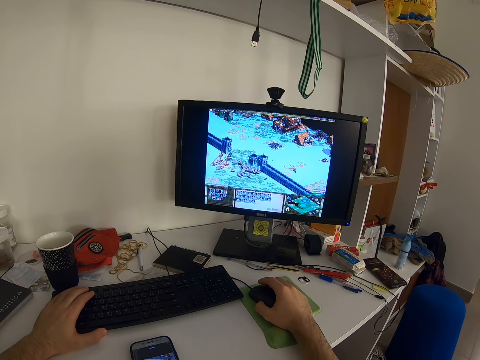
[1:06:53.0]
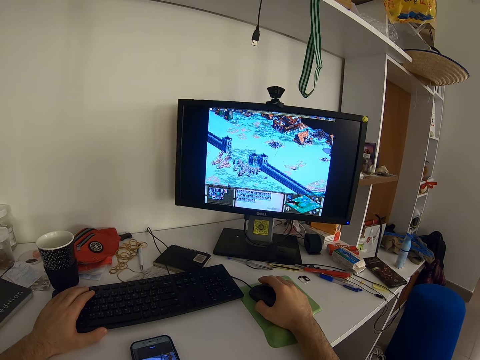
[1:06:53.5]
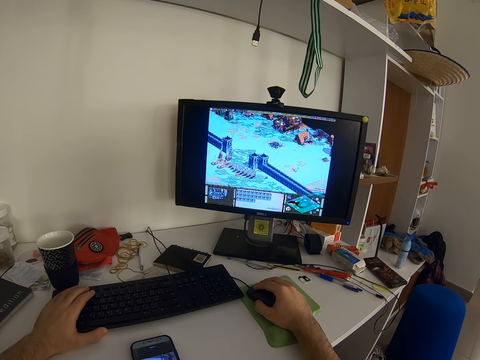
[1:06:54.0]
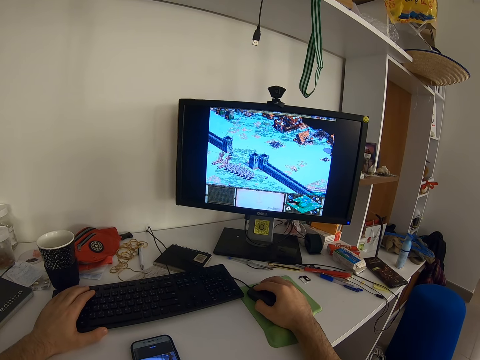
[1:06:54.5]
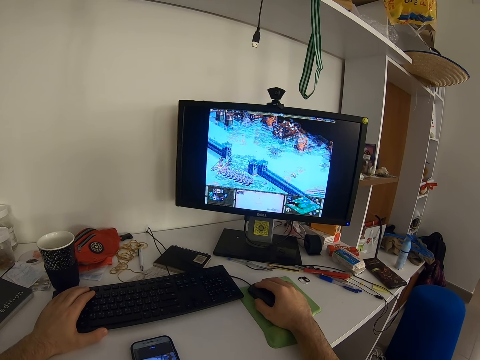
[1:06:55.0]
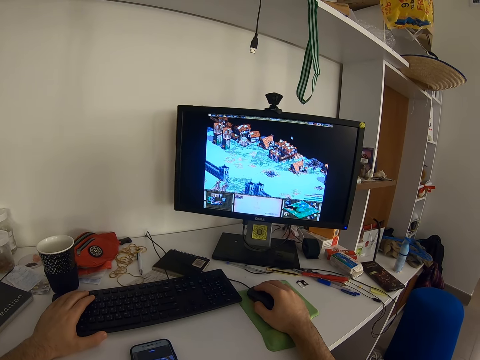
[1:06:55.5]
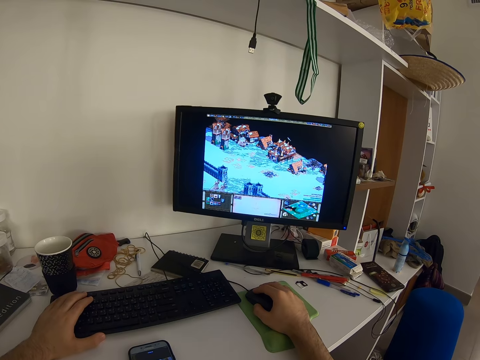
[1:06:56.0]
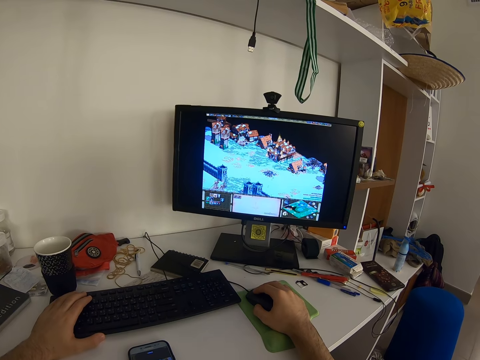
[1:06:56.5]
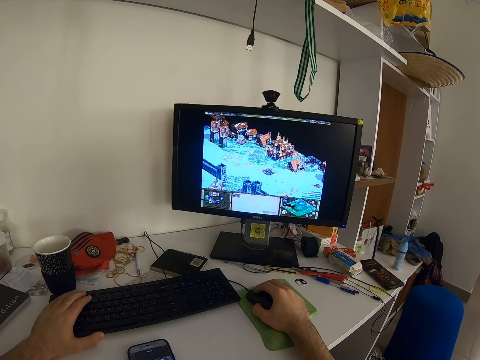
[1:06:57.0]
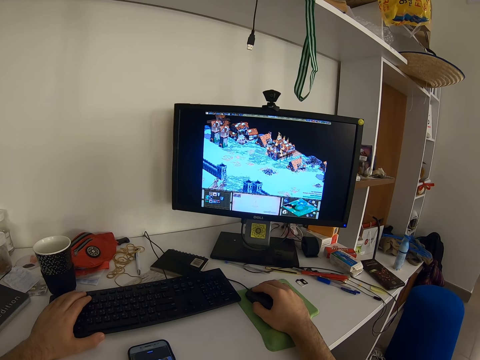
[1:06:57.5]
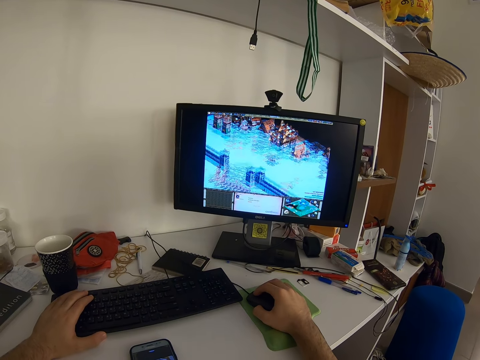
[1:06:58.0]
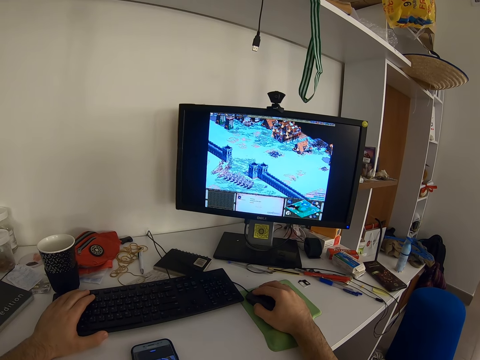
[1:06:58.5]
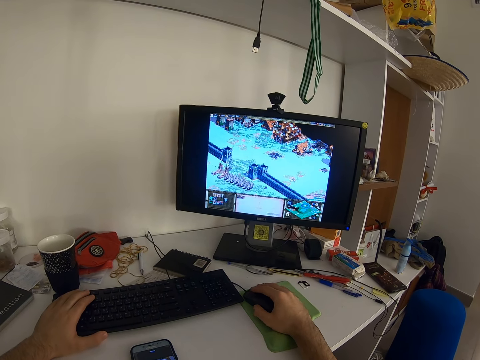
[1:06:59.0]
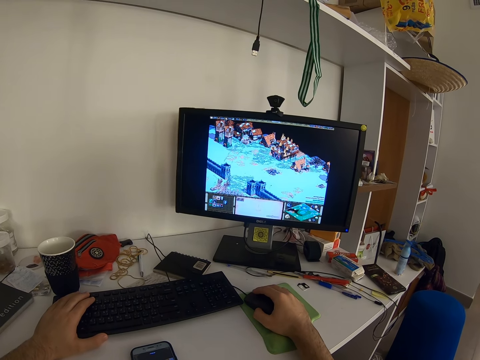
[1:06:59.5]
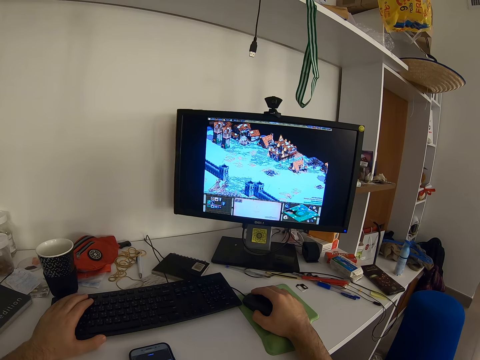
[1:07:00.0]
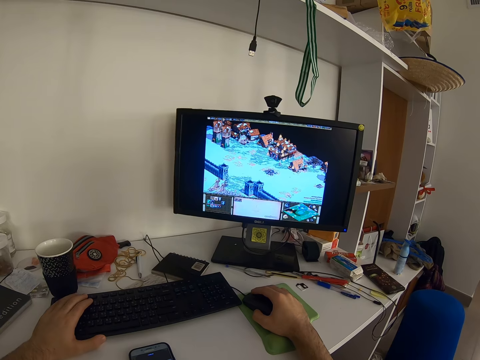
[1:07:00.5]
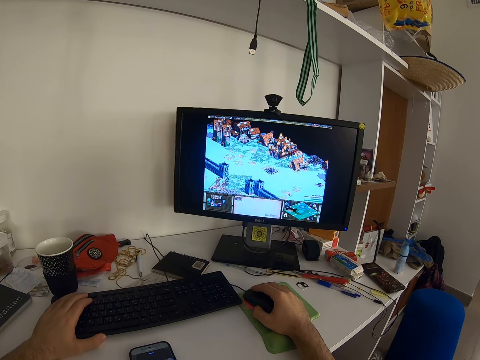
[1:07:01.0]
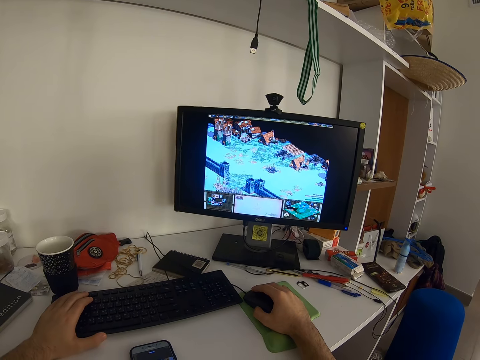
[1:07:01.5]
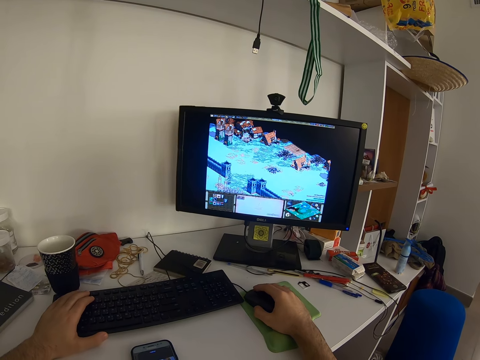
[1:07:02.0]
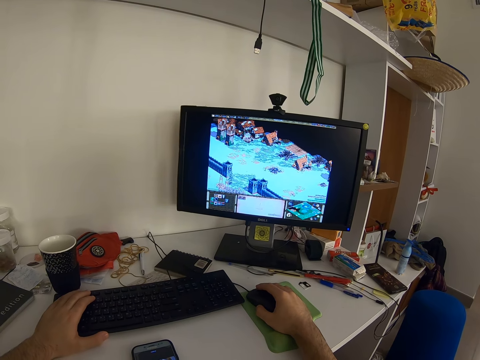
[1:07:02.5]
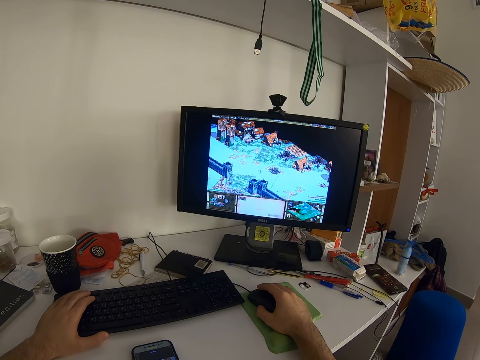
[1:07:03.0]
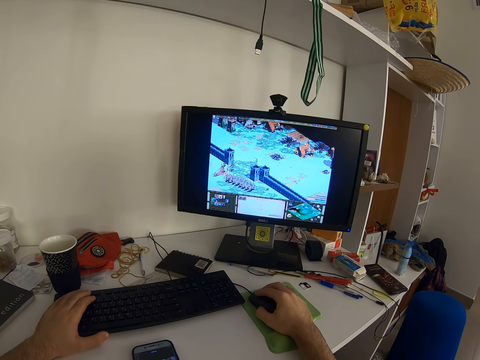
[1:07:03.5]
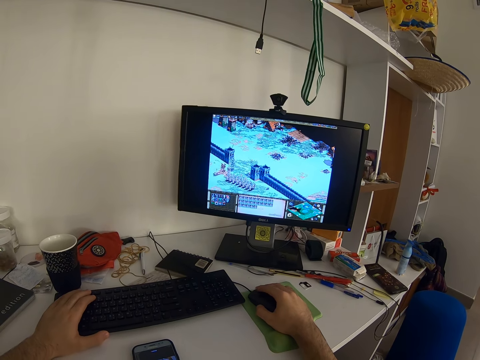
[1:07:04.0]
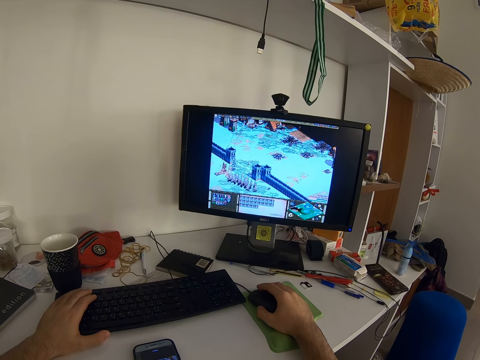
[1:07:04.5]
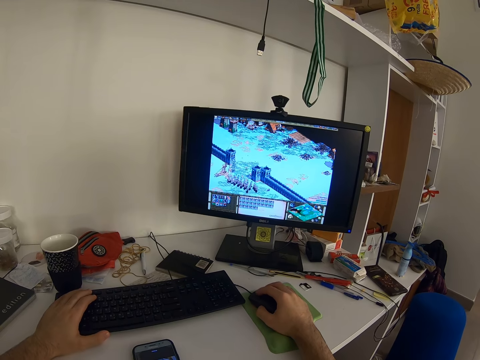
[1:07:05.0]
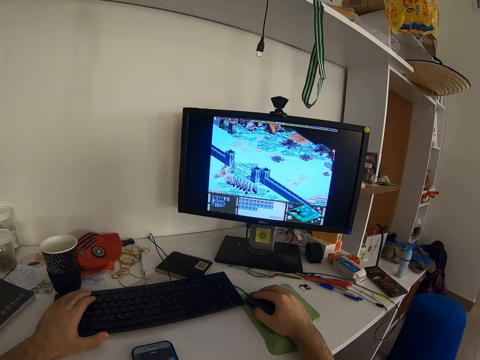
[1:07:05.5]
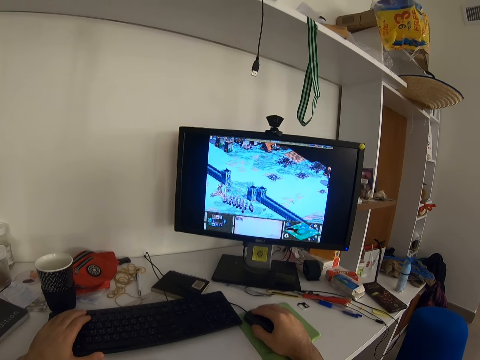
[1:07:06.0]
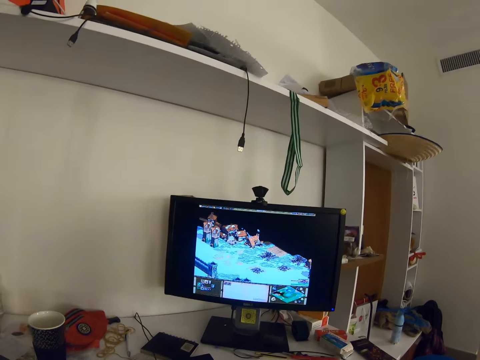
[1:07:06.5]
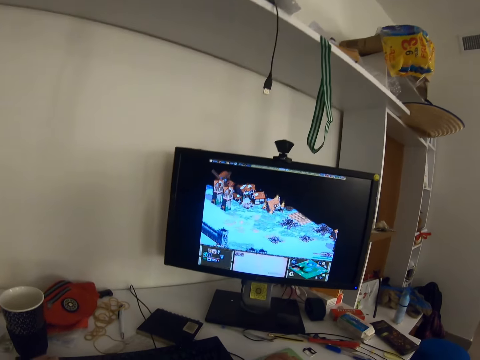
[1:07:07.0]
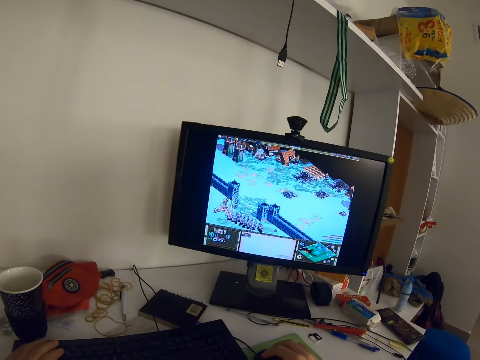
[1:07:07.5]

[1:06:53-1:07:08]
The camera wearer presses the keyboard repeatedly.

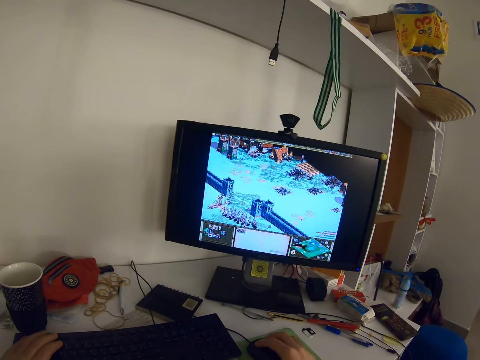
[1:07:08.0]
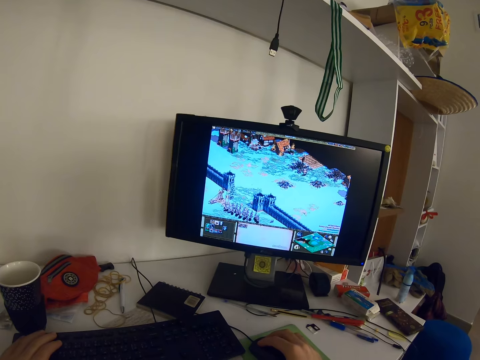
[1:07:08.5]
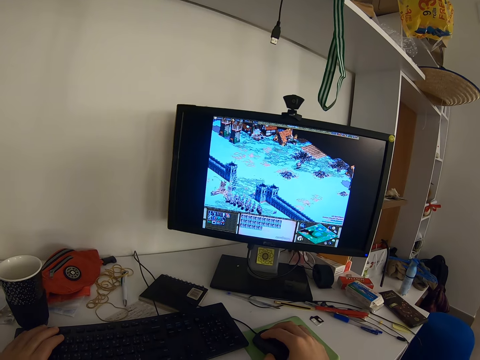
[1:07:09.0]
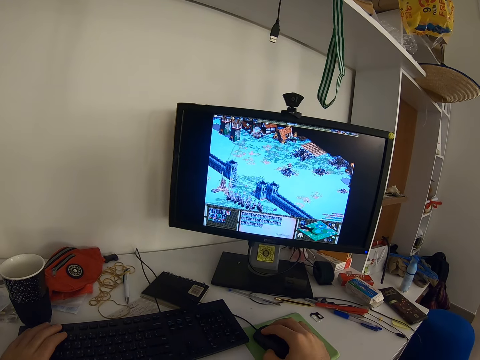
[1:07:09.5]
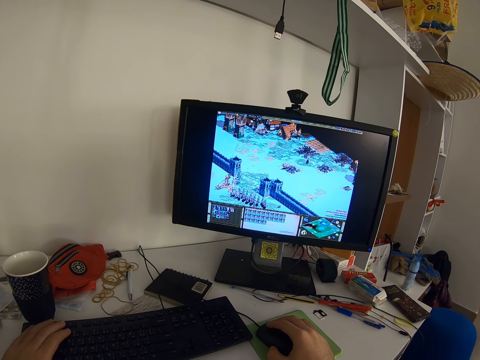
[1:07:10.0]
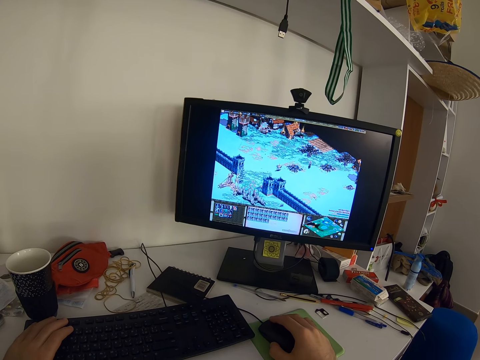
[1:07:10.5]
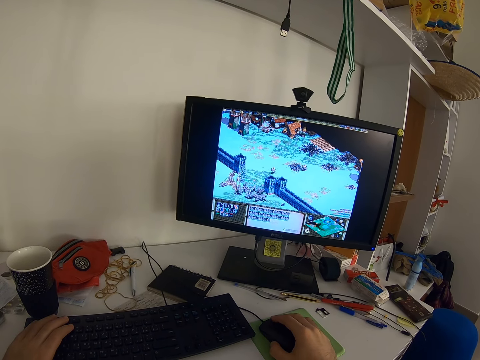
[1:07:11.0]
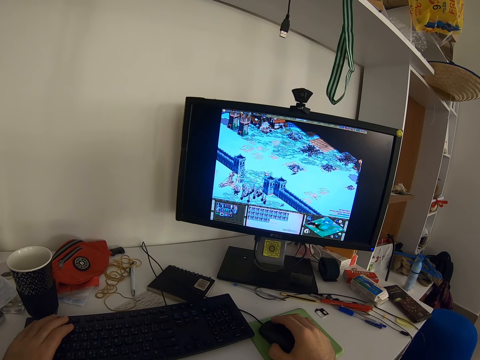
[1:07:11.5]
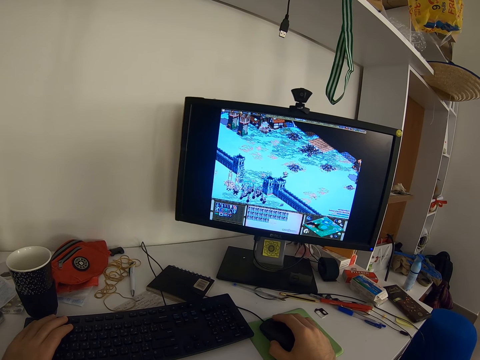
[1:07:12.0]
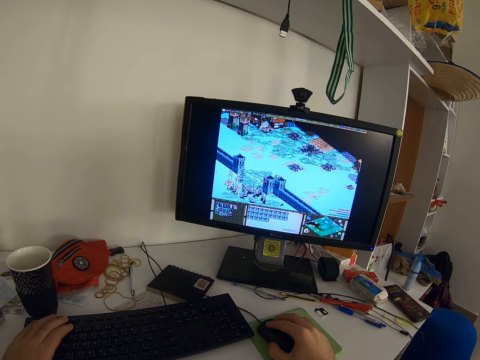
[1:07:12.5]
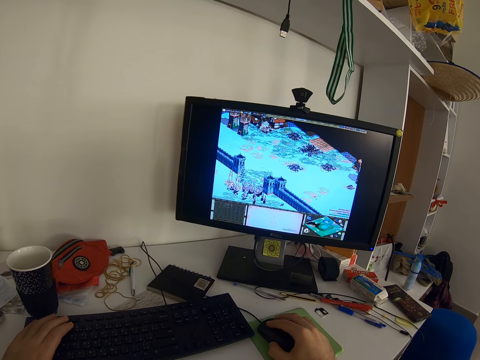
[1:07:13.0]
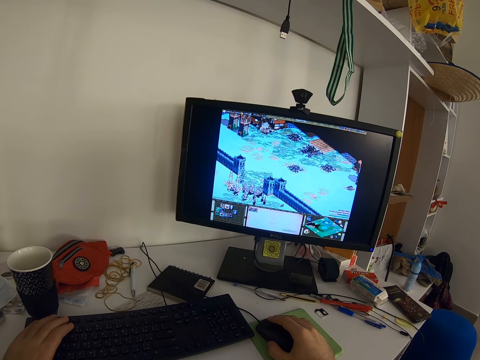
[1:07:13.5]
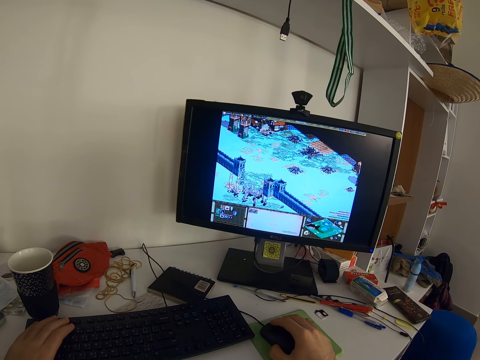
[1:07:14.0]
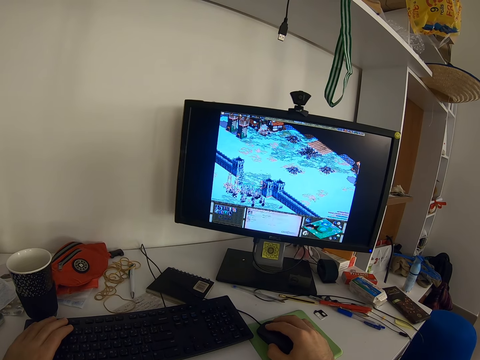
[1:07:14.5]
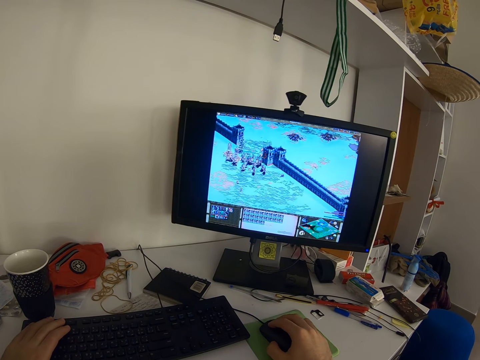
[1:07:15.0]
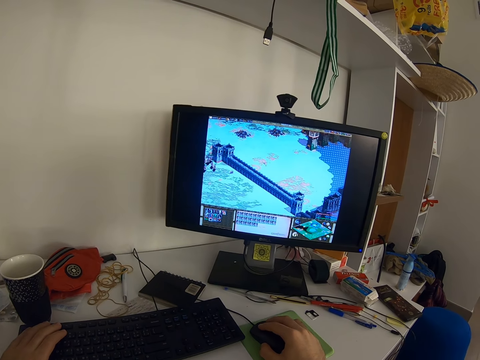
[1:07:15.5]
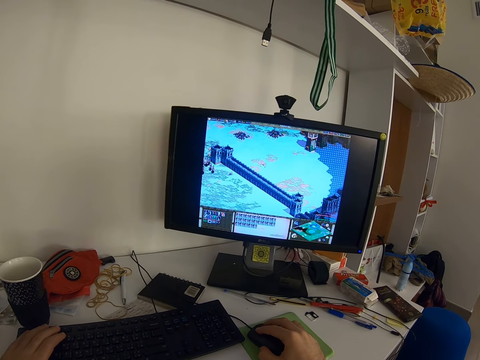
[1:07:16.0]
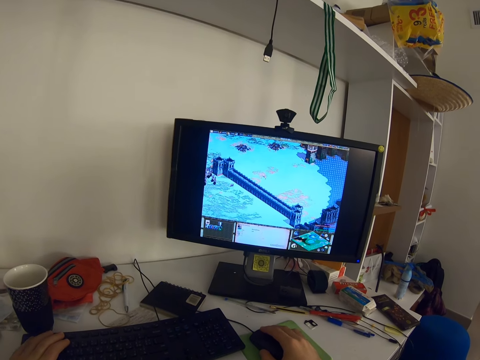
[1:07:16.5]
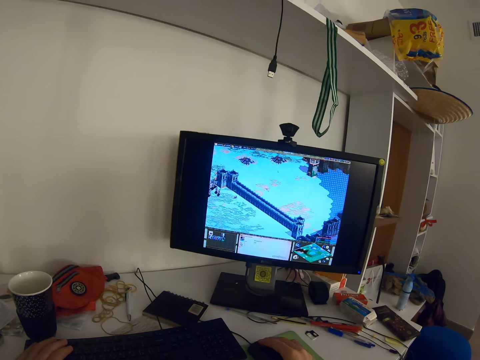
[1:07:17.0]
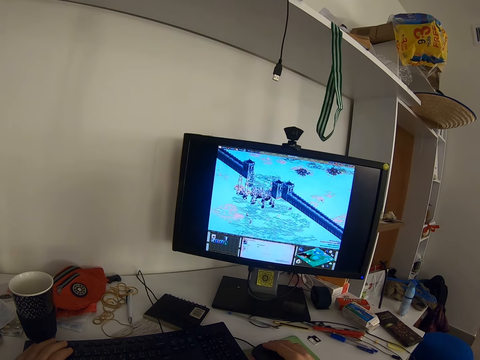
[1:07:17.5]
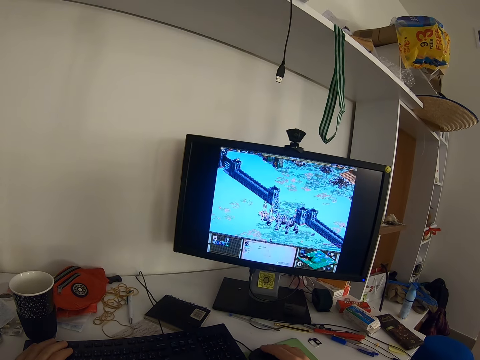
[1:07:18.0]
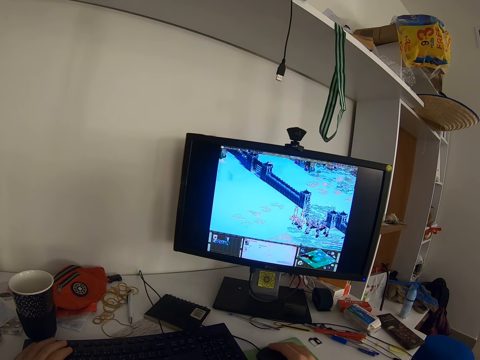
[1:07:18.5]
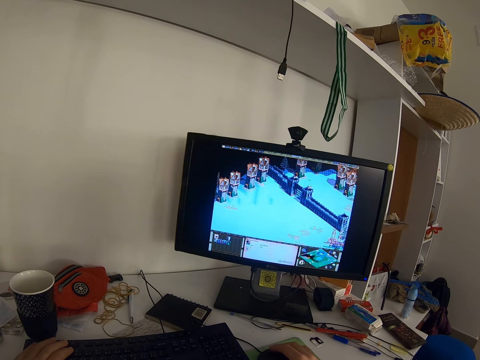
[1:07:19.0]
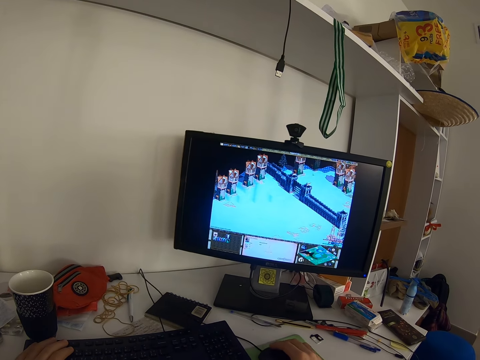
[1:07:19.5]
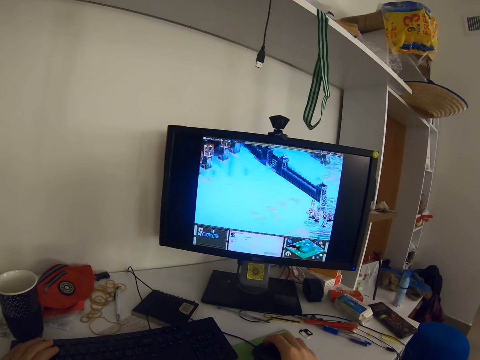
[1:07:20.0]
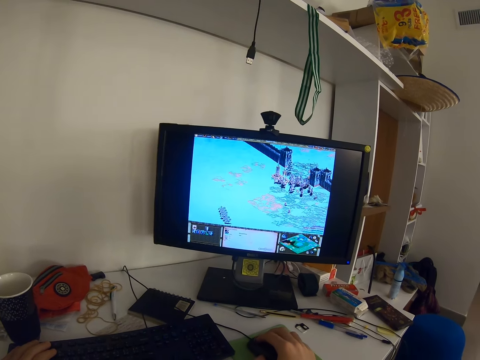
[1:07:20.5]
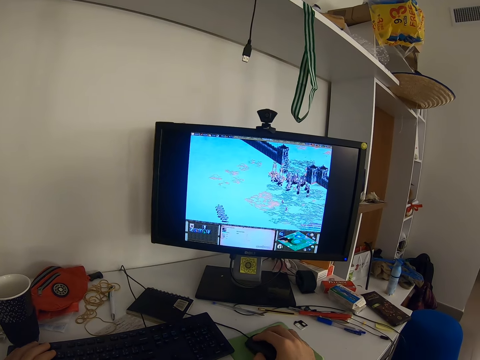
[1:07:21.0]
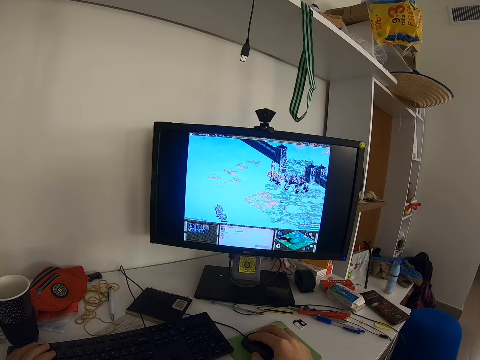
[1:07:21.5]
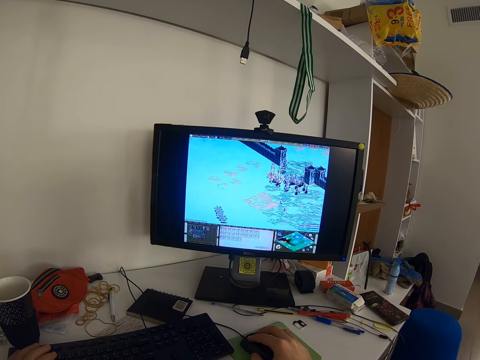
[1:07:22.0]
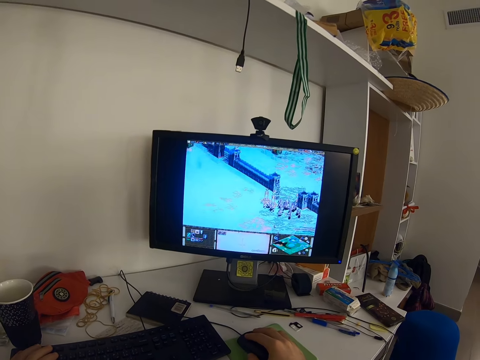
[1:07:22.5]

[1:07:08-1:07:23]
The camera wearer presses the keyboard. They press the keyboard again. They move the mouse. They click the mouse.
